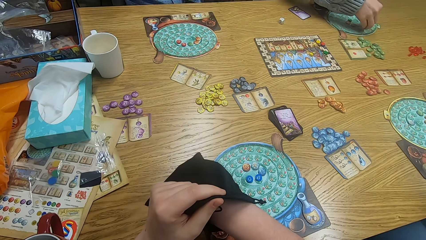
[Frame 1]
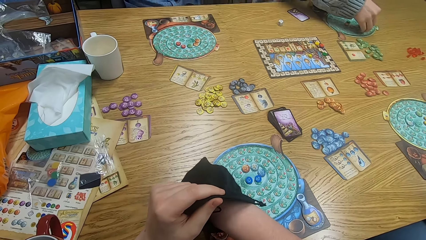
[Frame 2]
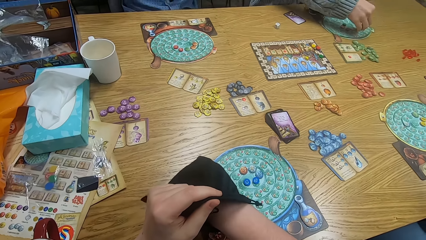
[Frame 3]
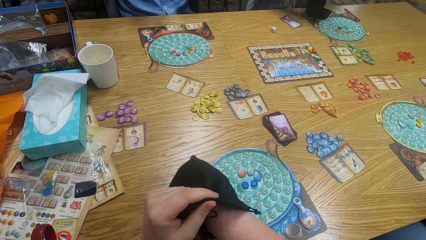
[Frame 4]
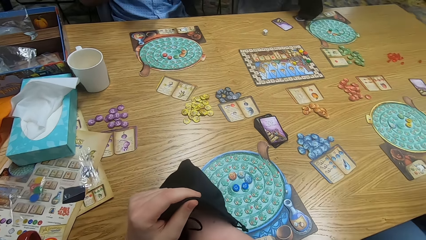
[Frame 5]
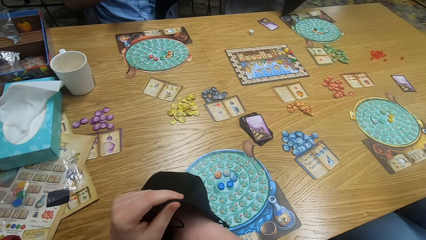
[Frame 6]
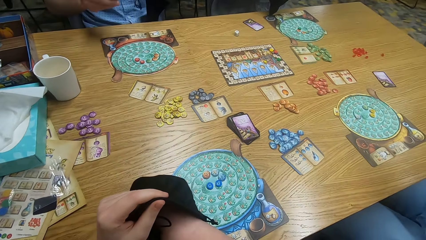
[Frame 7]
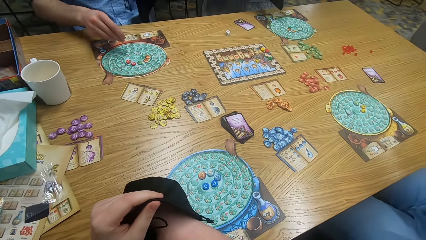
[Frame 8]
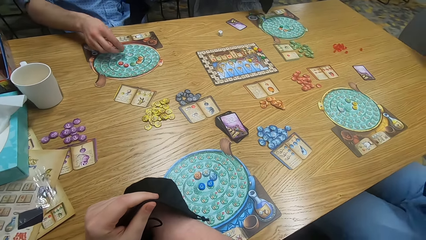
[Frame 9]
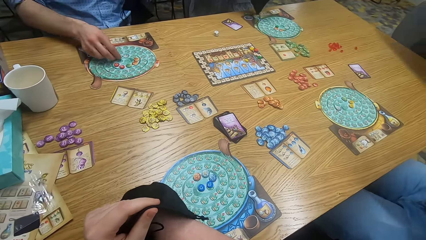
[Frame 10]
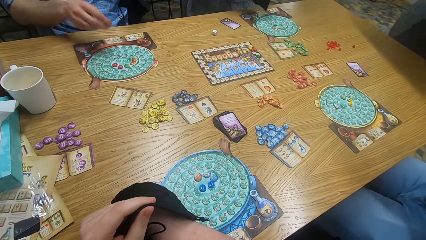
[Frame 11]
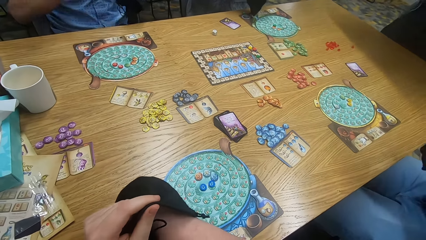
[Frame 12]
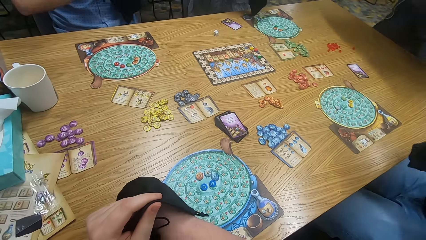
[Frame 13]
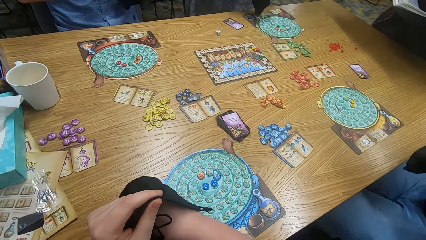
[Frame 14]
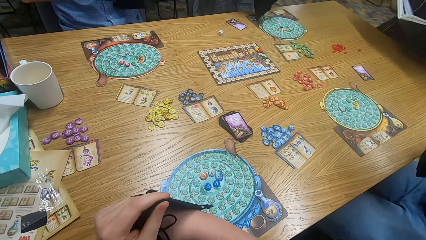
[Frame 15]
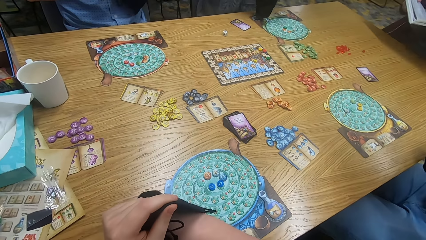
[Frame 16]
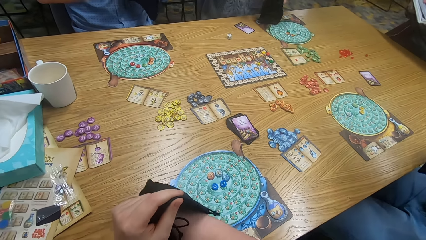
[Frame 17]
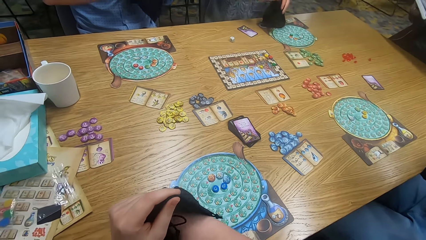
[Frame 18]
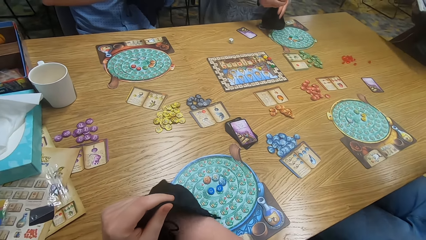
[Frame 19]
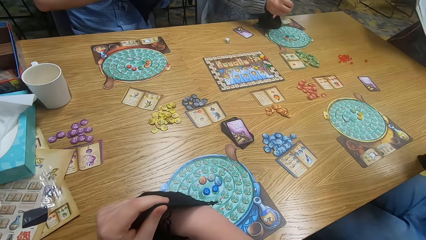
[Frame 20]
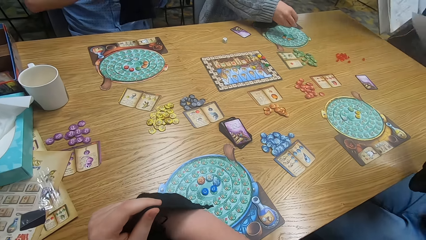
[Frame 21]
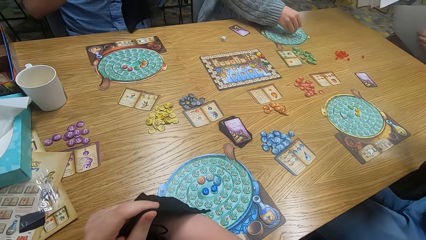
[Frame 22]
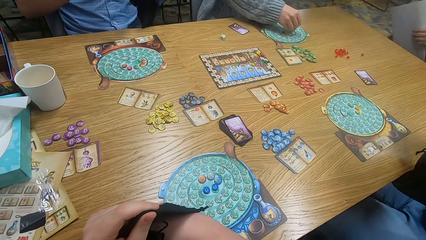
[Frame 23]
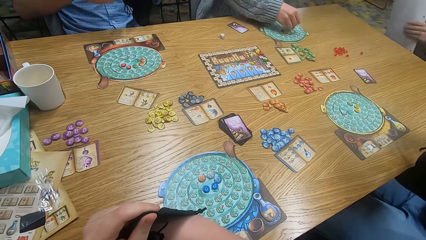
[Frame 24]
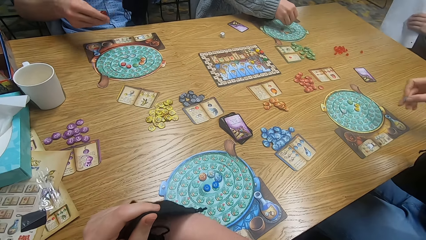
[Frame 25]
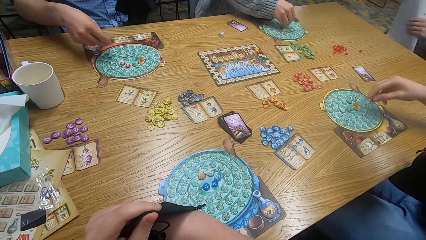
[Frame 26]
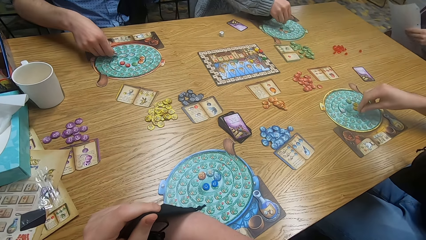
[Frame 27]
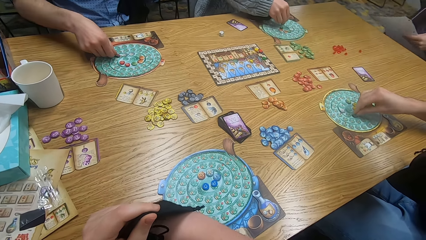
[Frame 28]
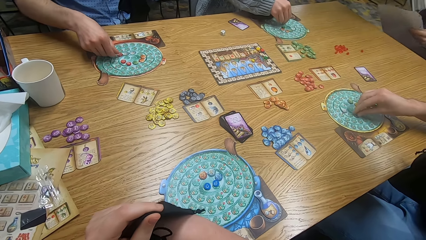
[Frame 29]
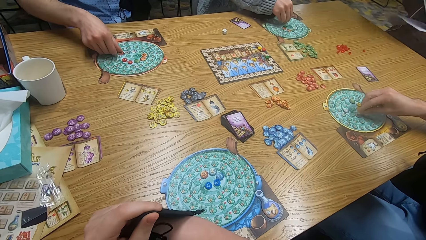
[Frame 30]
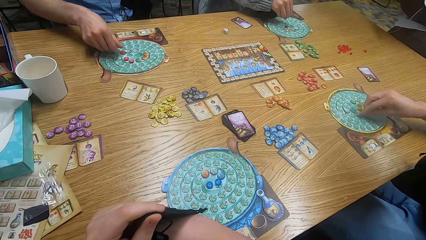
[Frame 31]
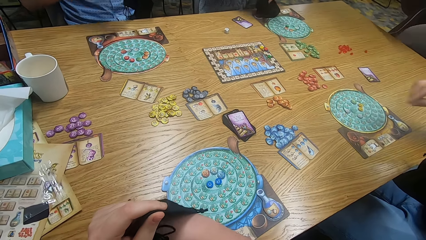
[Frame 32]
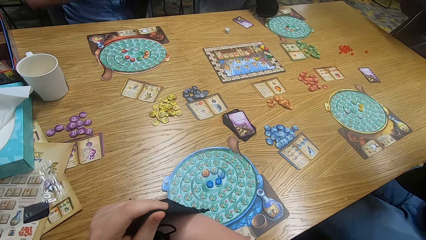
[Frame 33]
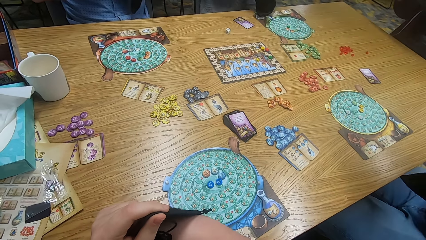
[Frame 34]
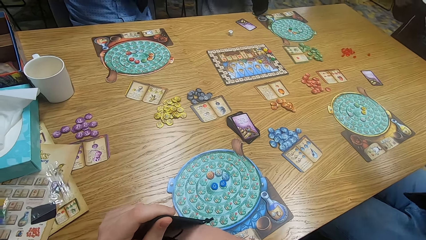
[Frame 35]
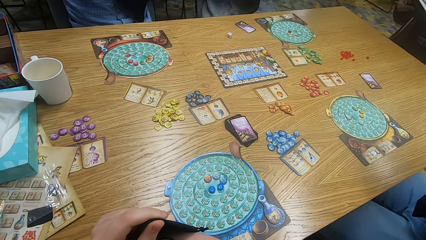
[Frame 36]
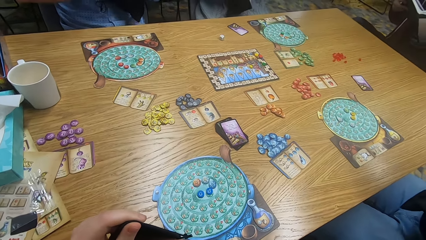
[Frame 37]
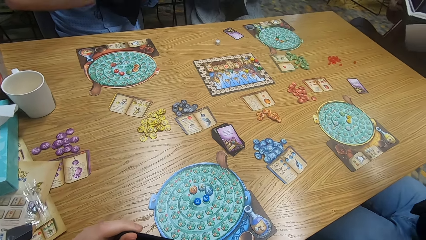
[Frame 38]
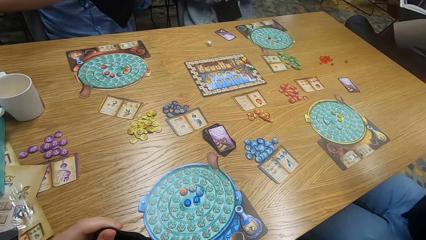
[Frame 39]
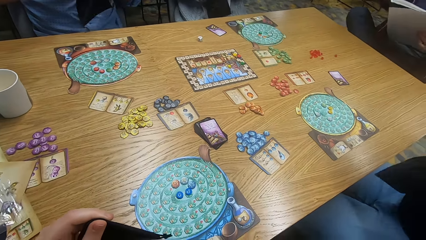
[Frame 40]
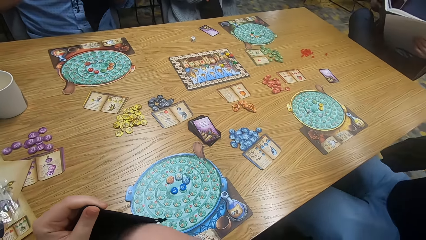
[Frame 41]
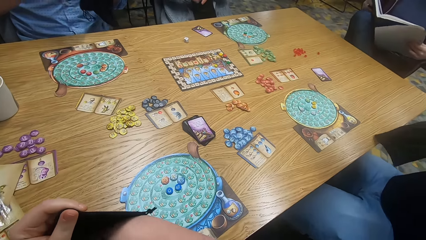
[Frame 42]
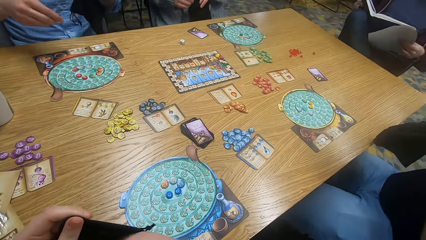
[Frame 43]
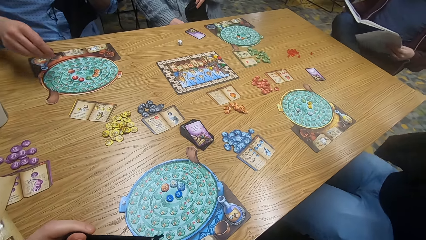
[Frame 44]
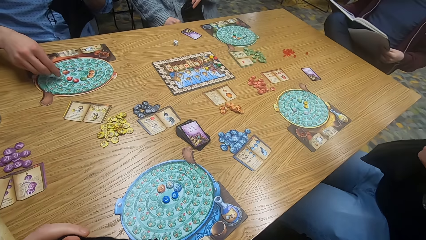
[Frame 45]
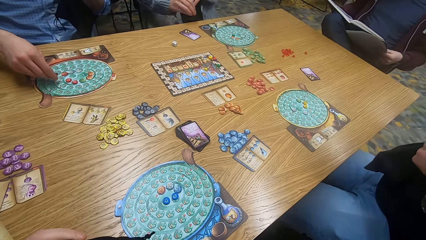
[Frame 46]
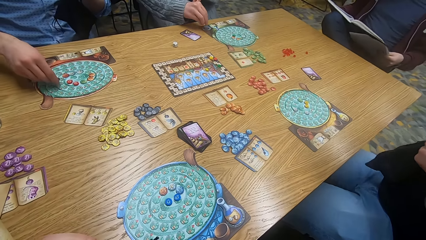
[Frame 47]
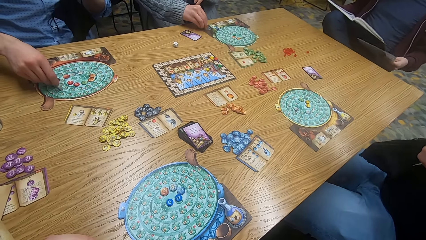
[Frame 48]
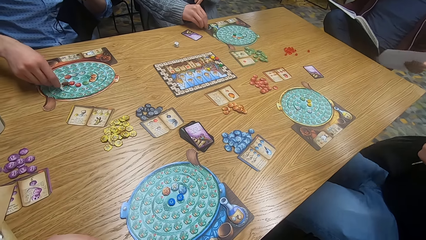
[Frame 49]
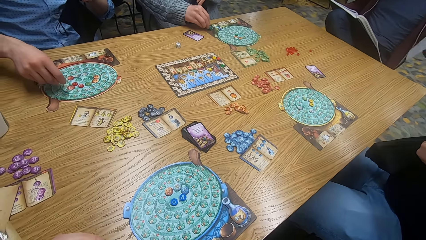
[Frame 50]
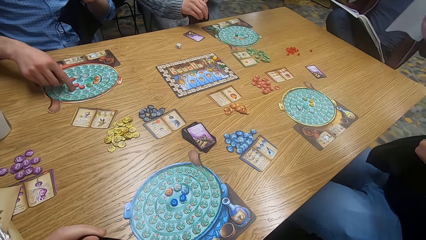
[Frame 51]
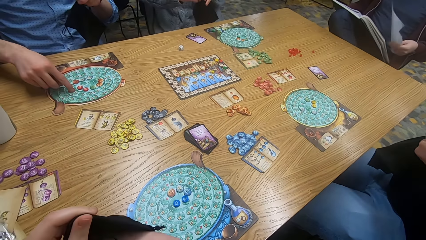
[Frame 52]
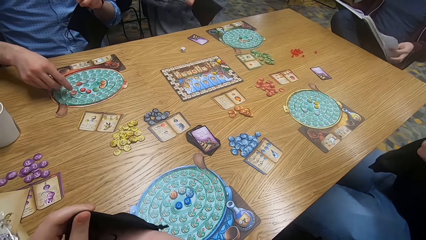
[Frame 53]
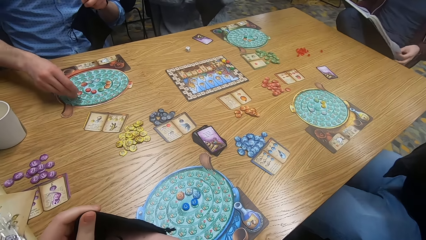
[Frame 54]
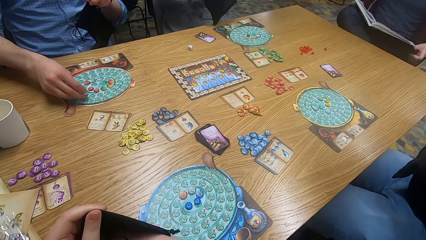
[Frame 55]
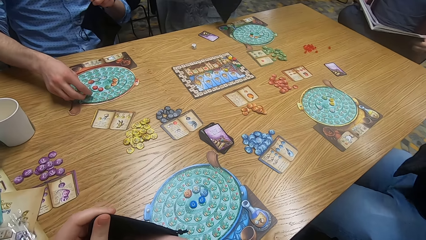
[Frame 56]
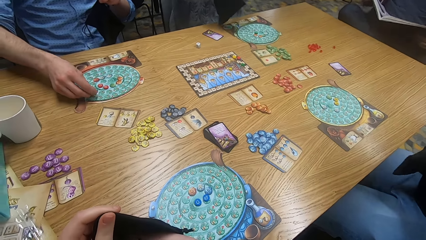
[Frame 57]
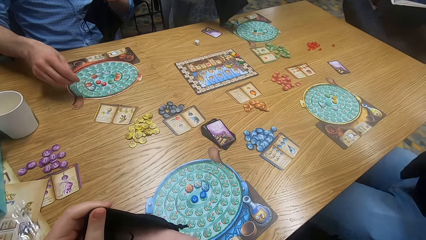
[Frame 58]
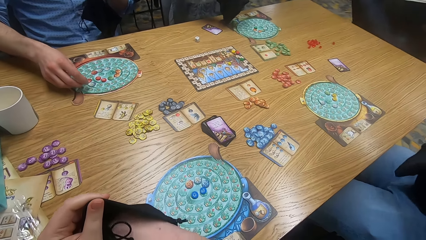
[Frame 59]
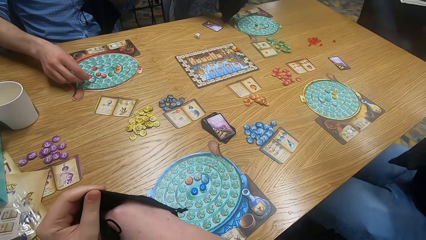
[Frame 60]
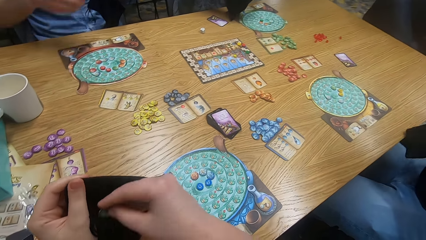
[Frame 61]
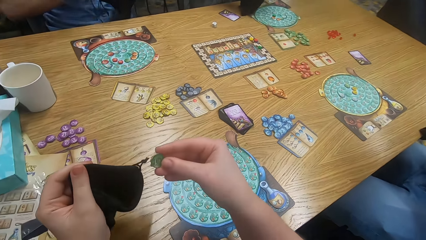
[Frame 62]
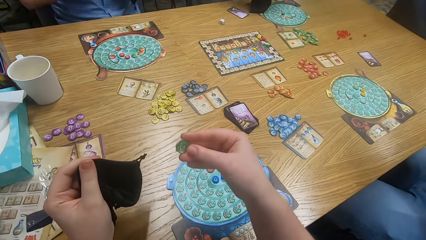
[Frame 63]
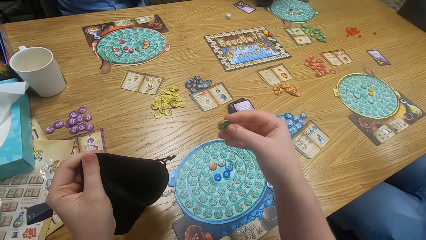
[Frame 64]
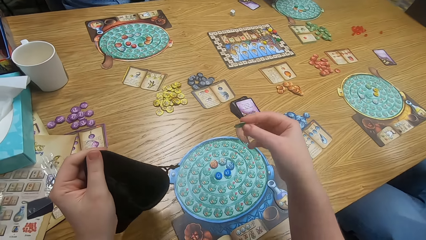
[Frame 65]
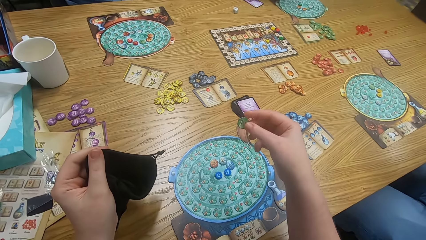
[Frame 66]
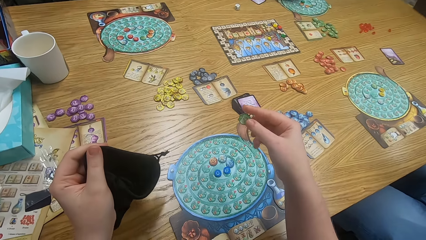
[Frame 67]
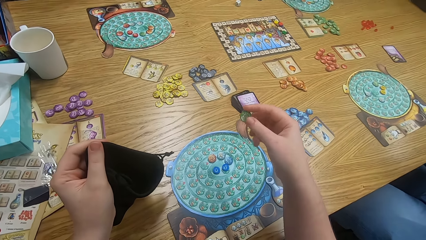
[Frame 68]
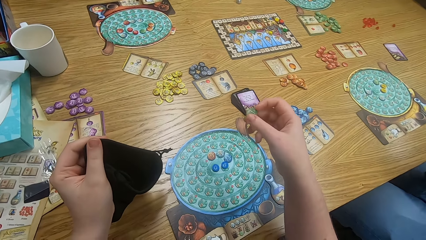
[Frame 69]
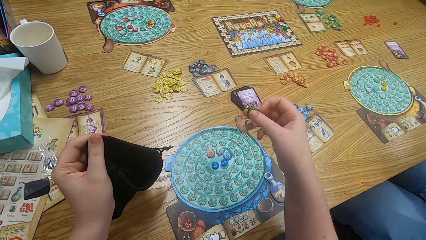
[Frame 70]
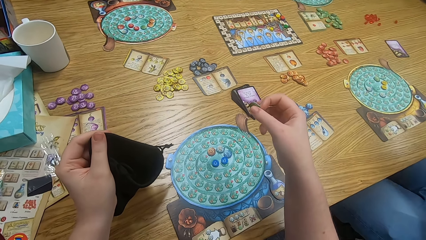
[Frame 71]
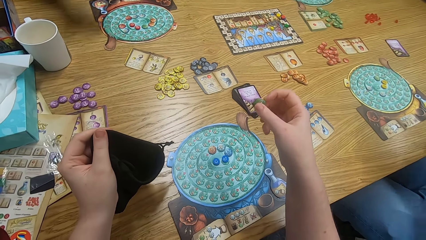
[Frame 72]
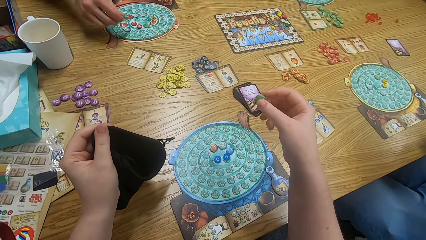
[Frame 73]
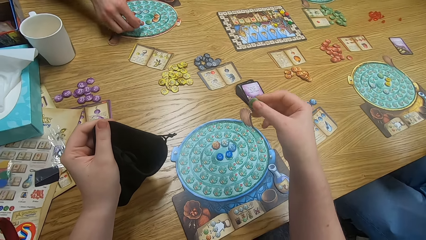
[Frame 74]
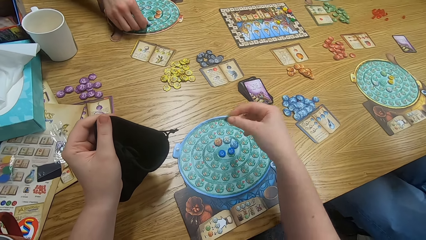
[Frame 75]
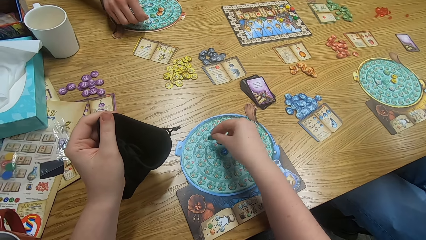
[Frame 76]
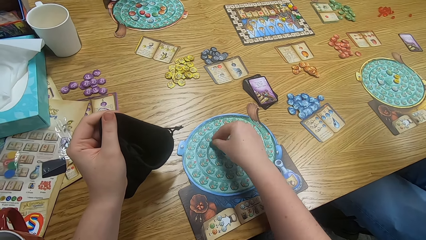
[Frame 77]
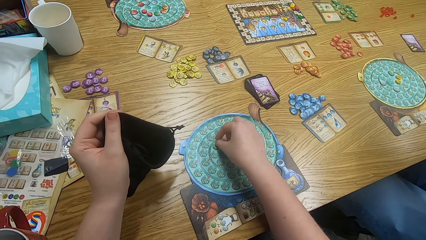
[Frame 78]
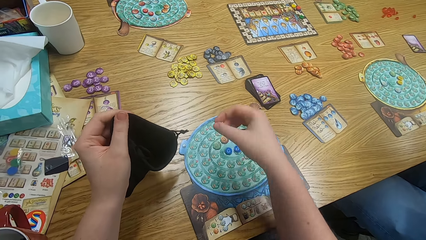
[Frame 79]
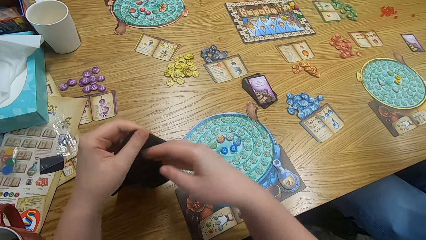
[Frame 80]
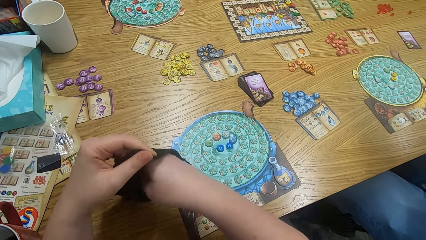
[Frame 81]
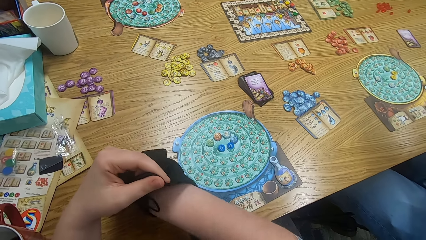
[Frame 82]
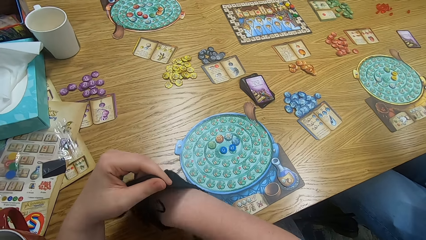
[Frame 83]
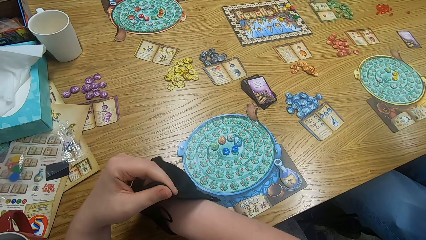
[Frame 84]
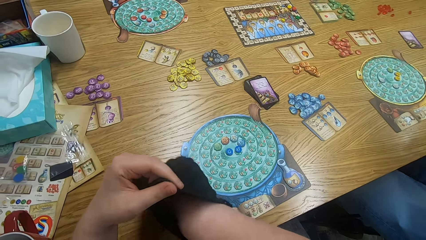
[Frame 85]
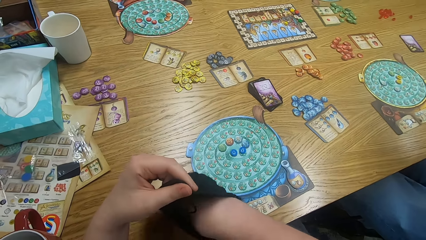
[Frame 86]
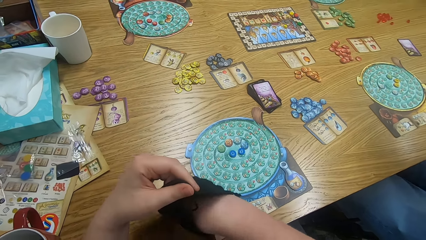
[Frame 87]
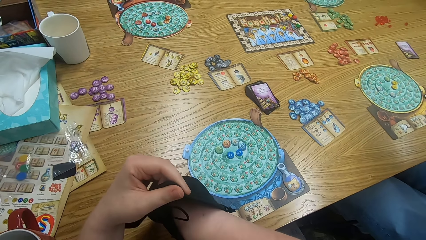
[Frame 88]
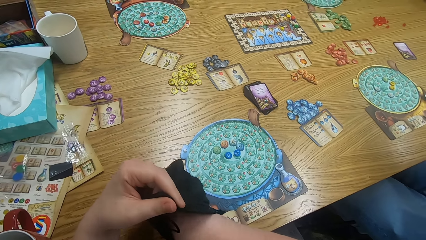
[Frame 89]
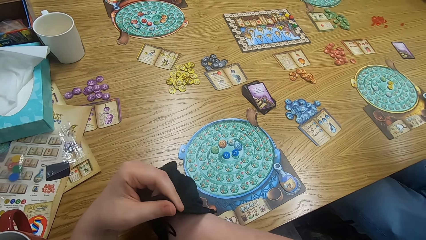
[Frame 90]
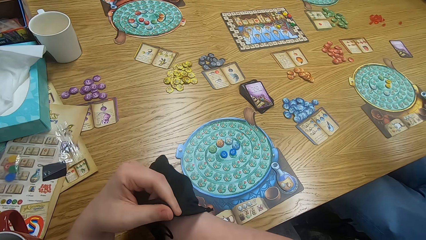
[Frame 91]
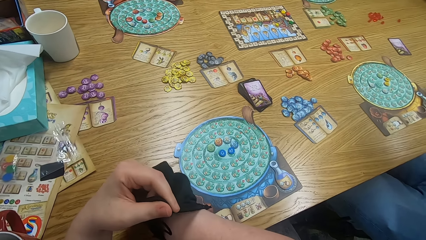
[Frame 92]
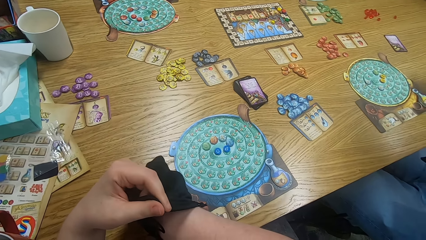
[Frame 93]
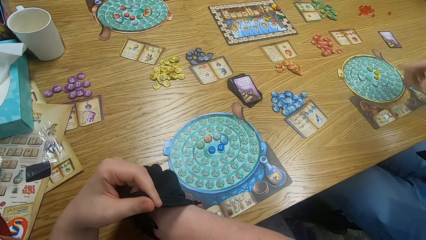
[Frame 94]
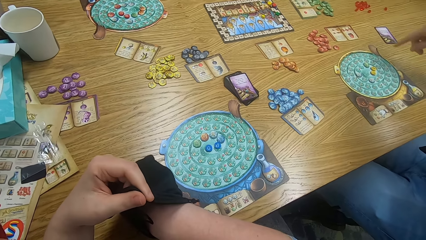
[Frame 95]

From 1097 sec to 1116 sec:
The camera wearer picks something from the bag. A man plays something. The camera wearer picks something from the bag. Another man plays the game. The first man holds the bag. The second man holds the bag. The camera wearer holds the bag. The first man plays something. A third man holds the book. A fourth man plays the game. The second man plays the game. The camera wearer holds the bag. The fourth man holds the bag. The second man holds the bag. The camera wearer holds the bag. The first man holds the bag. The first man plays the game. The second man plays the game. The third man holds the book. The fourth man holds the bag. The second man plays the game. The third man holds the book. The camera wearer holds the bag. The first man holds the bag. The camera wearer plays the game and holds the bag. They play scrabble. The second man plays the game. The camera wearer holds the bag and plays the game.
